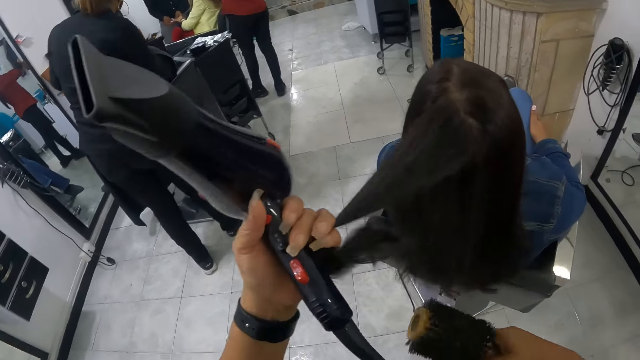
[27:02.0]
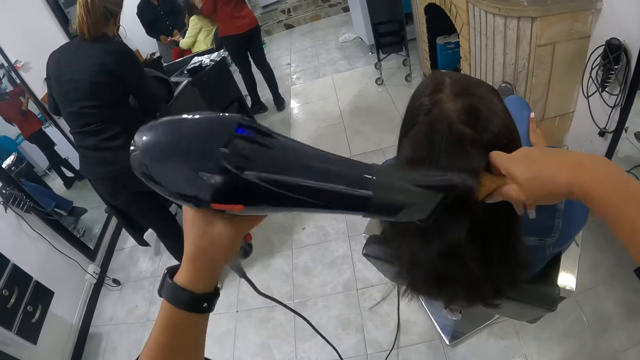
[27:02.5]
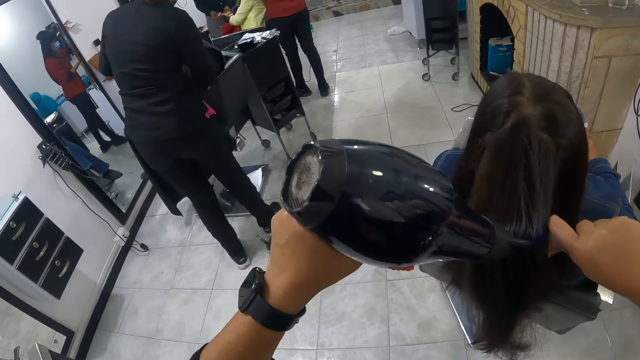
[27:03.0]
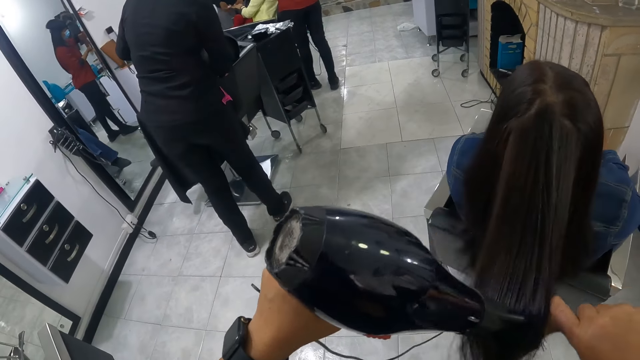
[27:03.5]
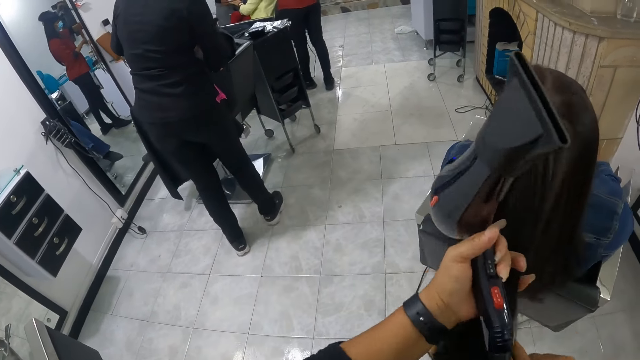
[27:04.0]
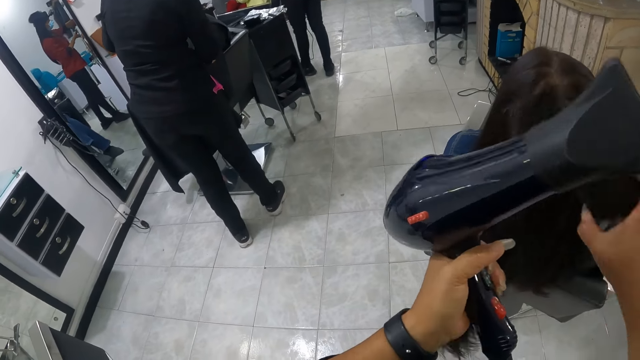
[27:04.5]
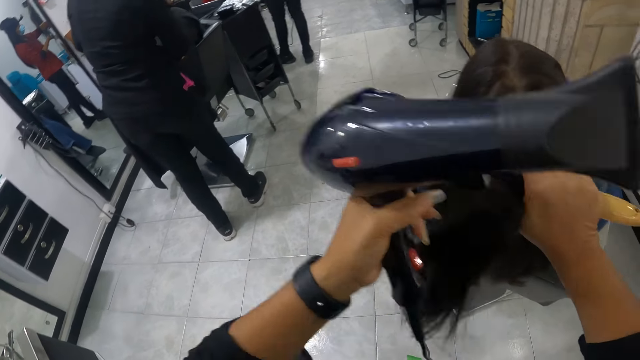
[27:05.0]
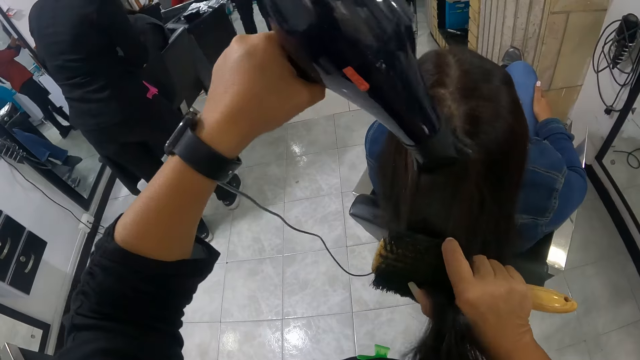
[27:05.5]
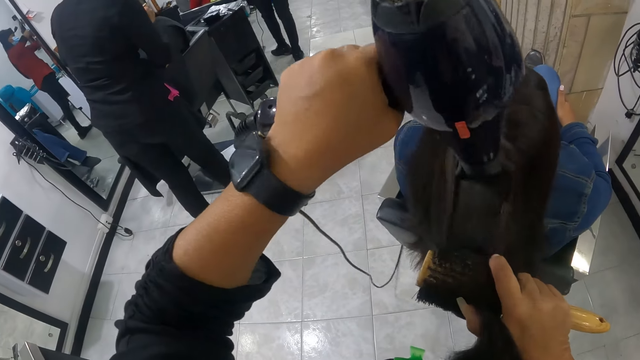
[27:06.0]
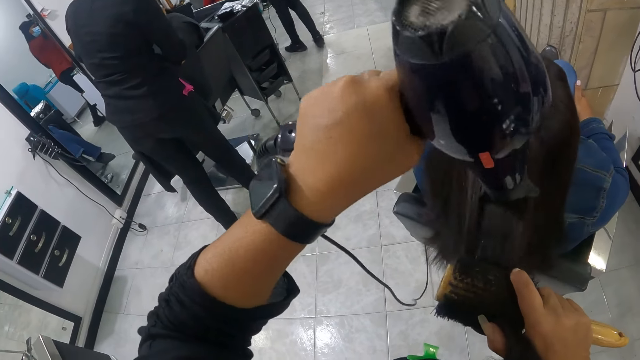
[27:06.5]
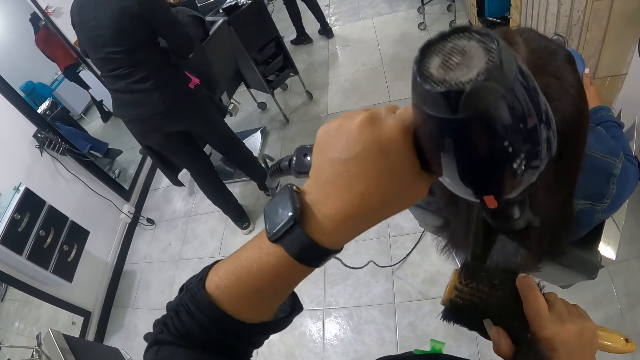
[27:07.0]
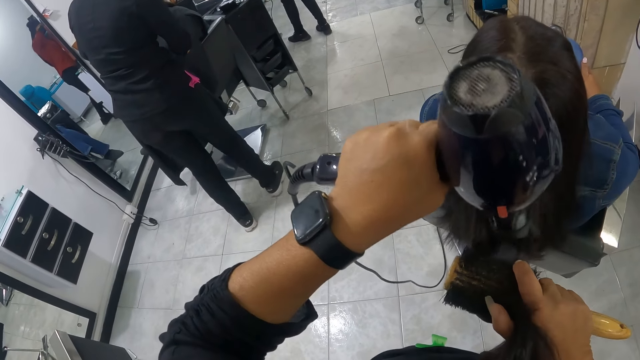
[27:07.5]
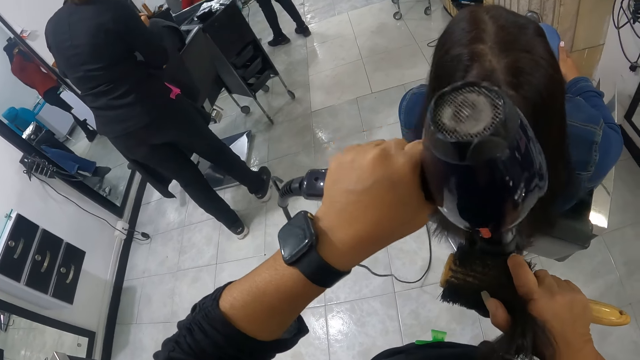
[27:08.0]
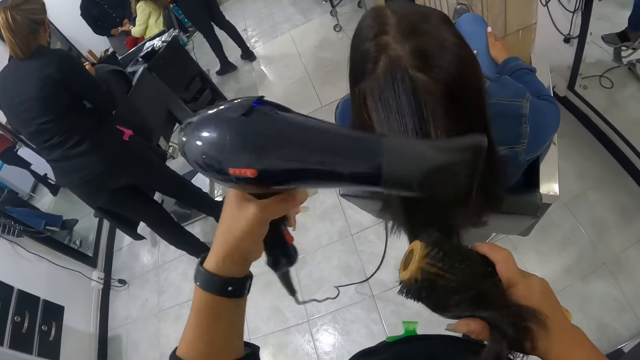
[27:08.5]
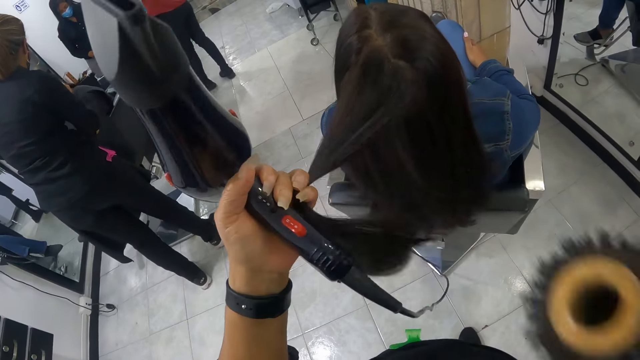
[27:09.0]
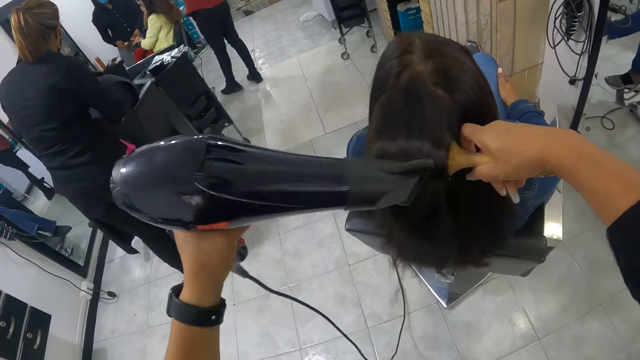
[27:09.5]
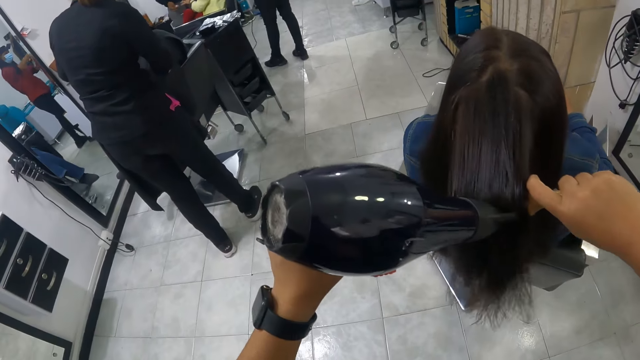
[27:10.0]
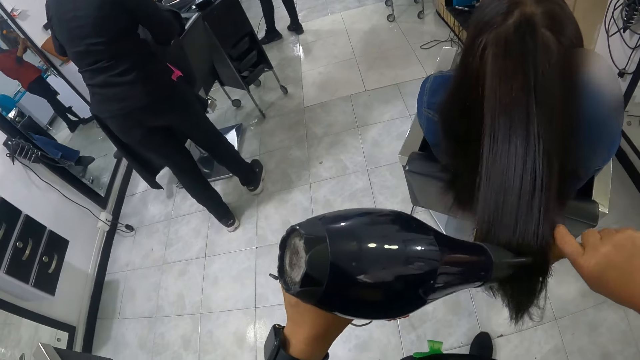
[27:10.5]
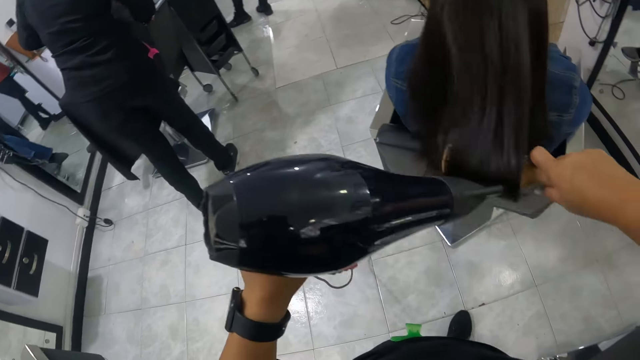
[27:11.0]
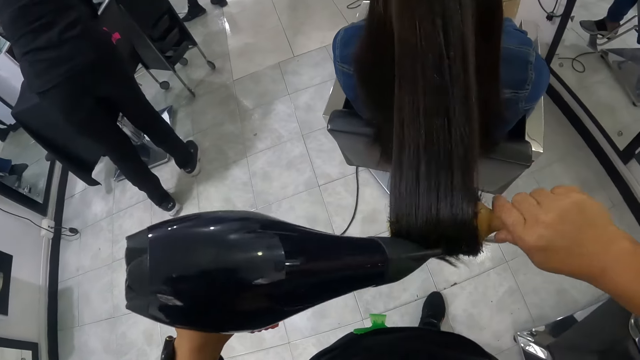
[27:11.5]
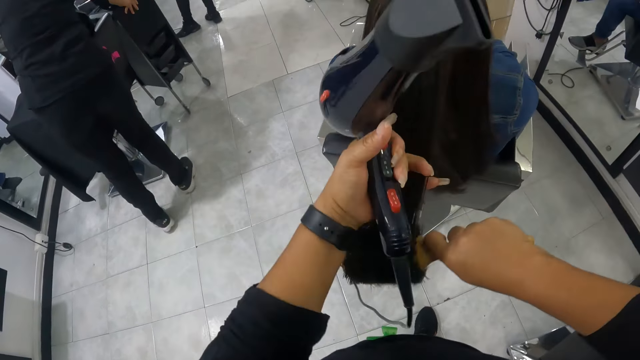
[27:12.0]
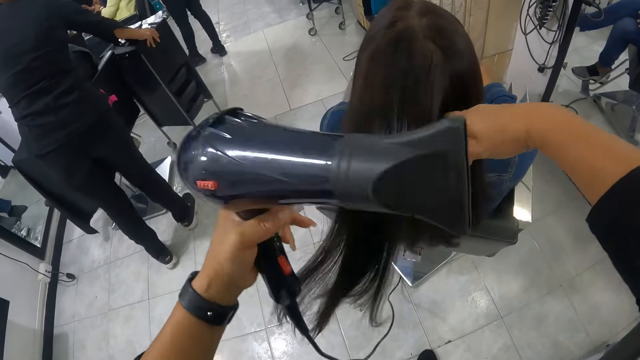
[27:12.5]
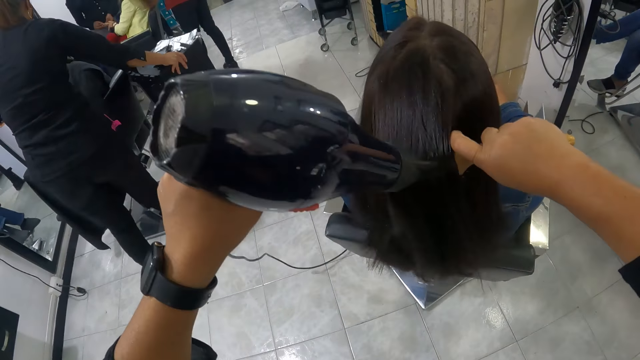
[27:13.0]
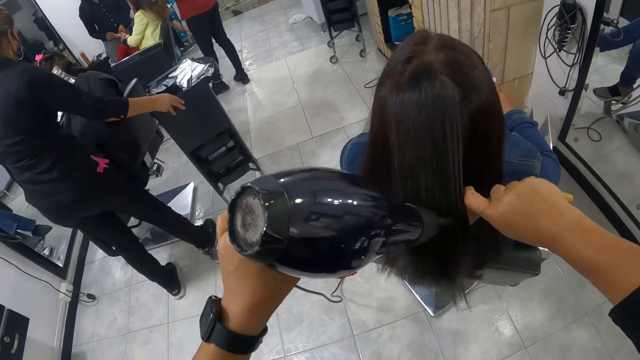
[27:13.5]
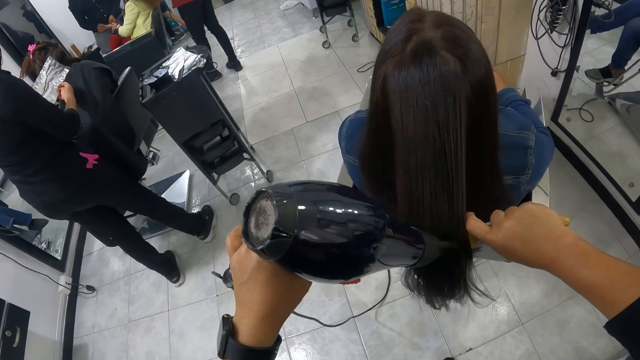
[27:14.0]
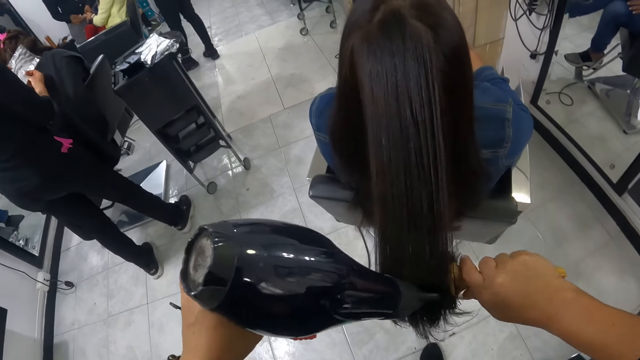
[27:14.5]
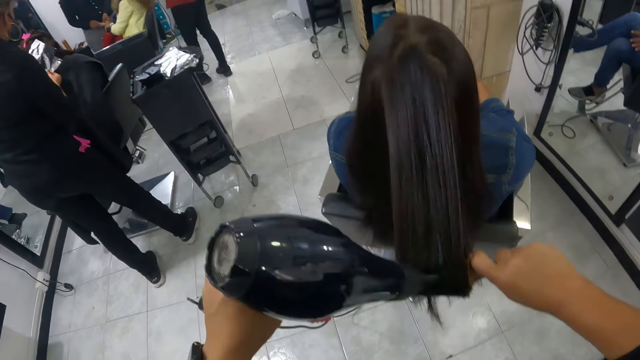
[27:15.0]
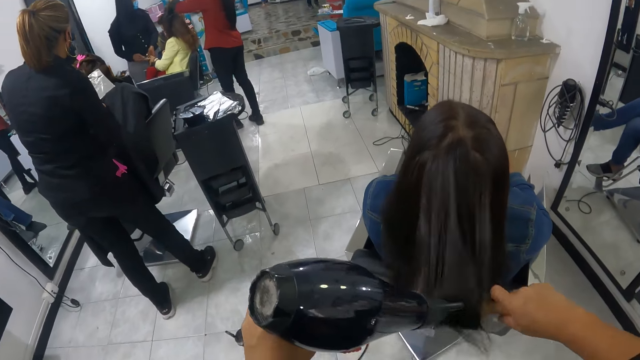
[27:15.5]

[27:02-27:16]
The camera wearer adjusts the woman's hair with her left hand. She combs the woman's hair with the hair roller comb in her right hand and the hairdryer in her left hand. She adjusts the woman's hair with her left hand. She combs the woman's hair with the hair roller comb in her right hand and the hairdryer in her left hand. She adjusts the woman's hair with her left hand. She combs the woman's hair with the hair roller comb in her right hand and the hairdryer in her left hand. She adjusts the woman's hair with her left hand. She combs the woman's hair with the hair roller comb in her right hand and the hairdryer in her left hand.

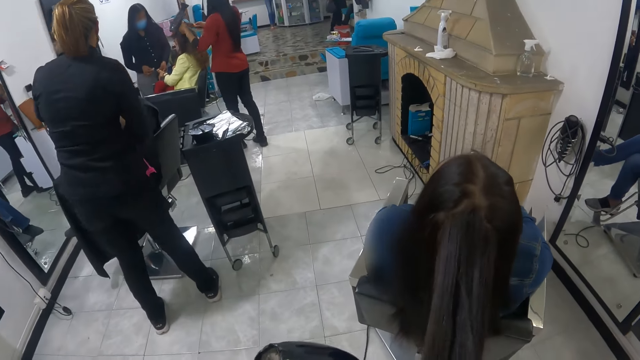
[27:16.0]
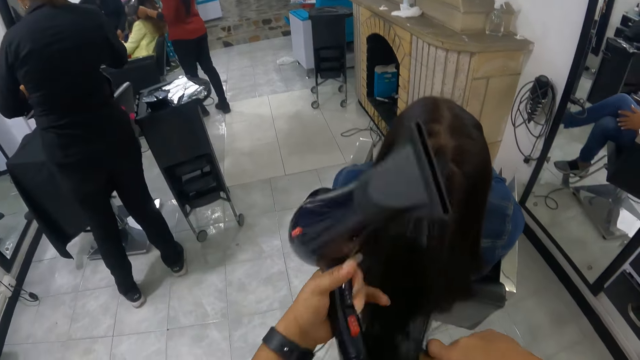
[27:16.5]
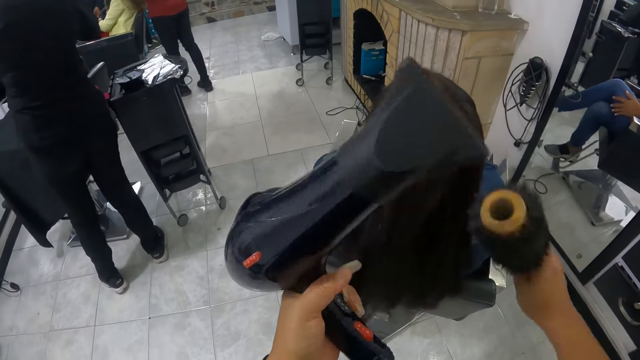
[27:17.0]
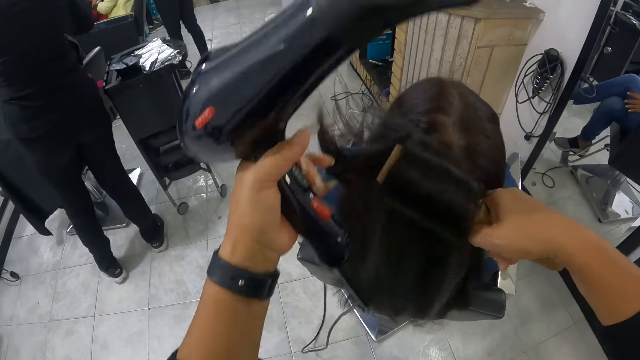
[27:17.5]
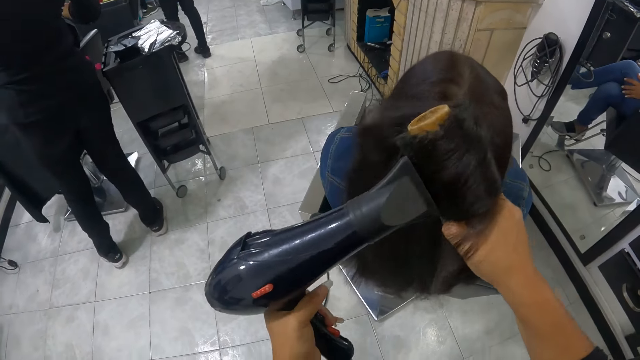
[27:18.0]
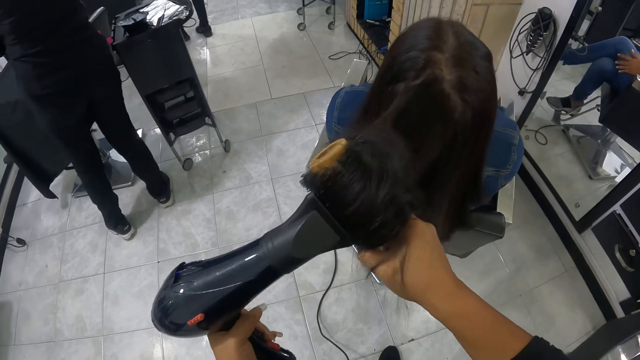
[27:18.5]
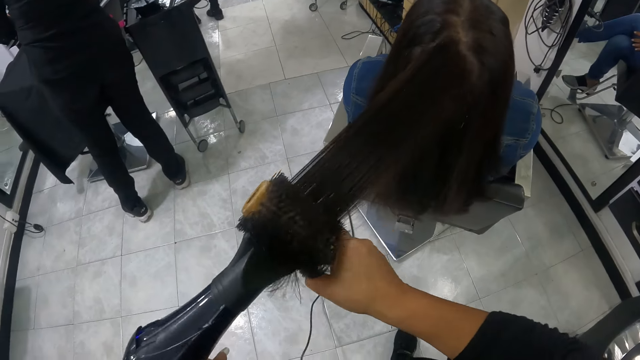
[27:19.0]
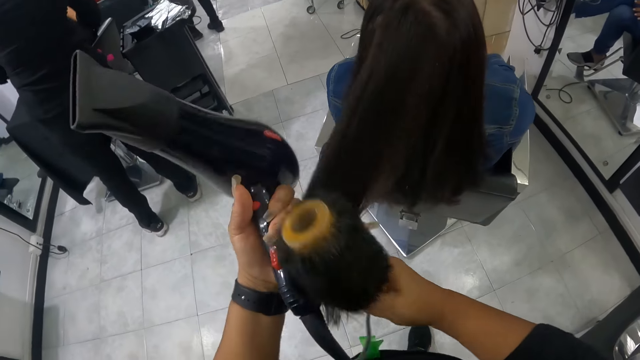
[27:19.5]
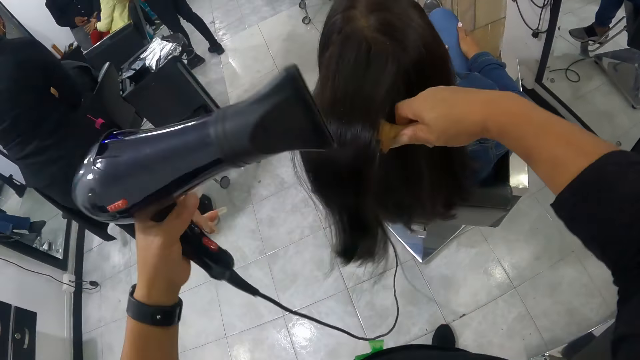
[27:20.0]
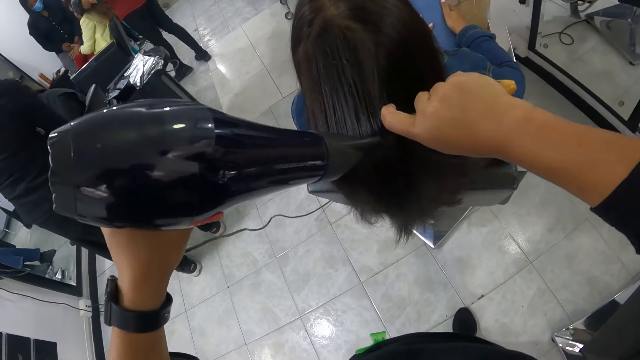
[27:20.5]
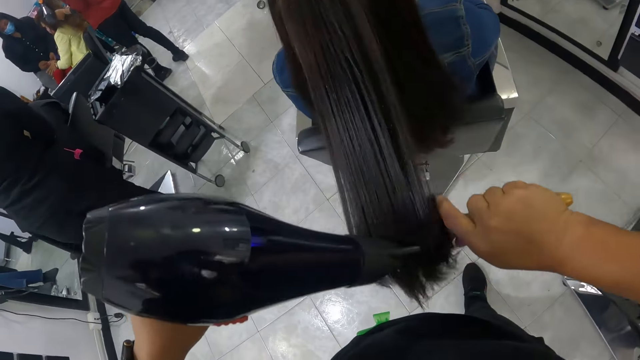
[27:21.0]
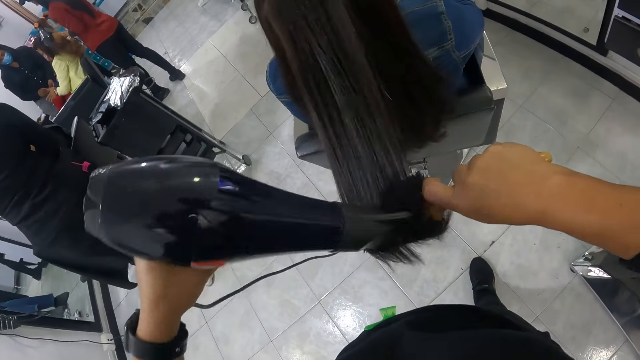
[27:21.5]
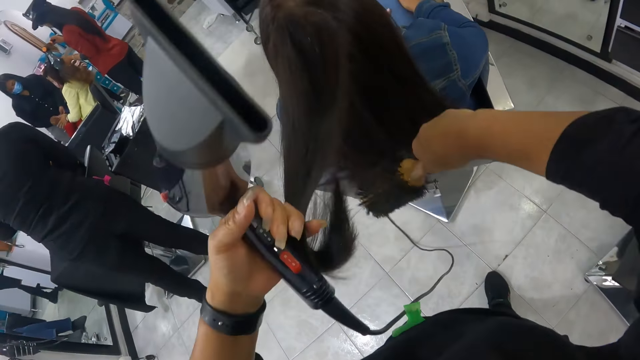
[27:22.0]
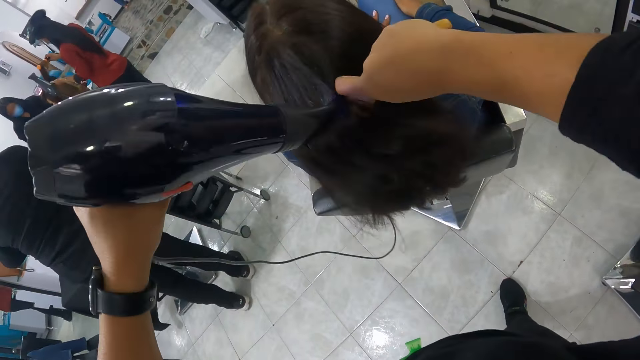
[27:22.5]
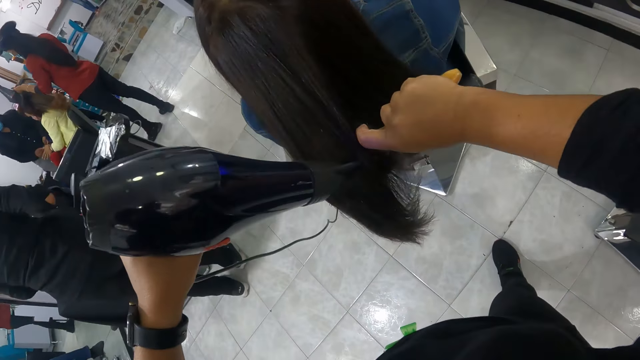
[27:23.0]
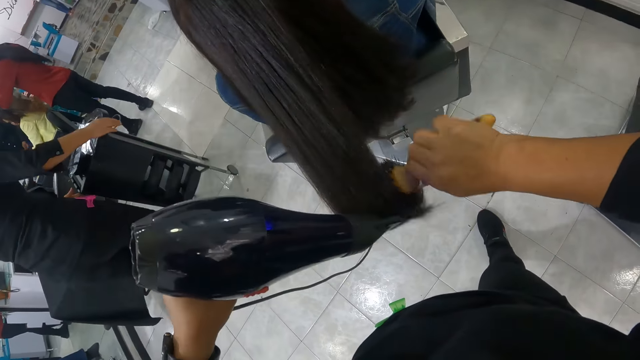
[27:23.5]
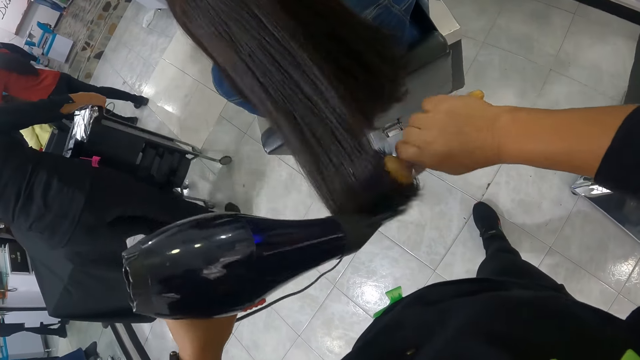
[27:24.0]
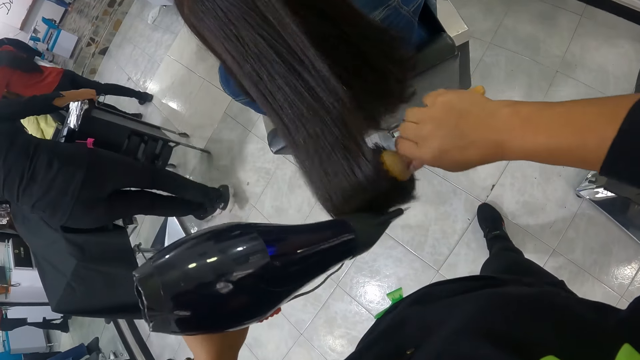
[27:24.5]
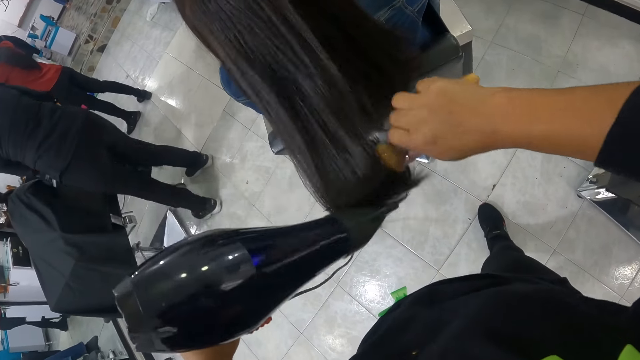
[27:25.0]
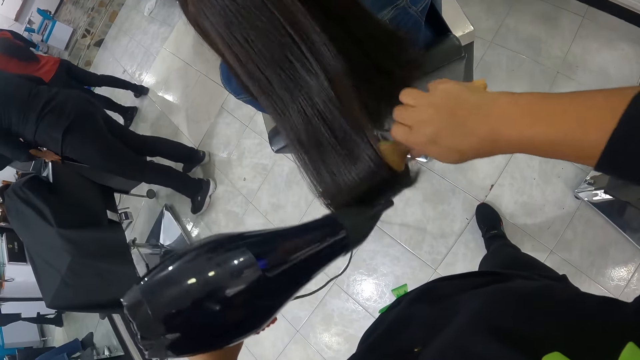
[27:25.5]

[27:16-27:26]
The camera wearer holds hair with a comb. They straighten hair with a blow-dryer. They hold hair with the comb. They straighten hair with the blow-dryer. They hold hair with the comb. They straighten hair with the blow-dryer.
